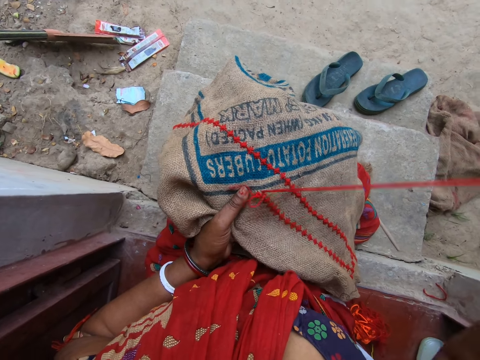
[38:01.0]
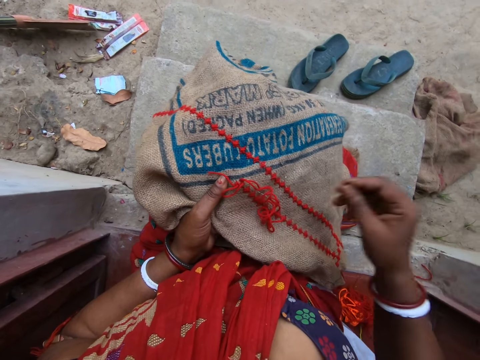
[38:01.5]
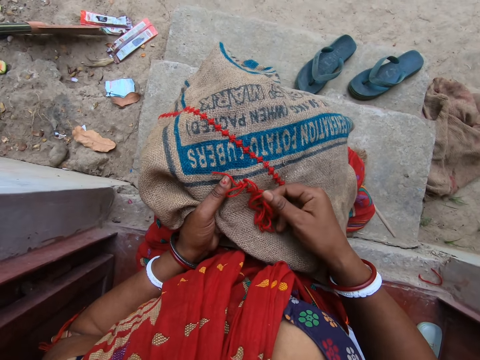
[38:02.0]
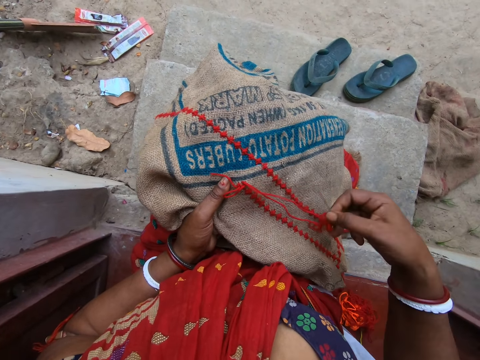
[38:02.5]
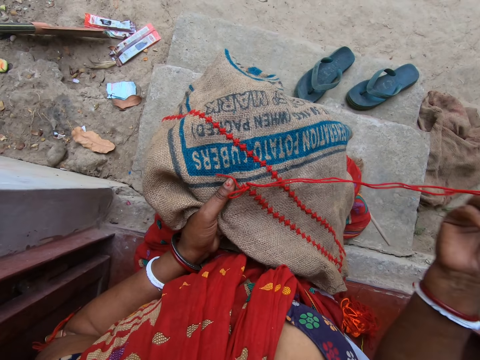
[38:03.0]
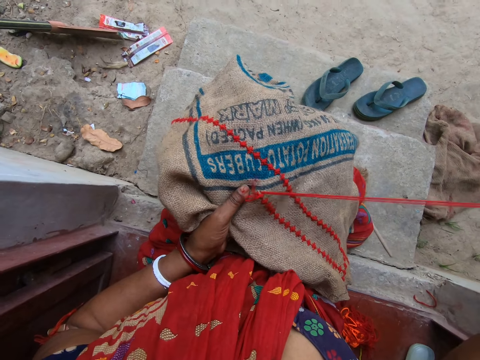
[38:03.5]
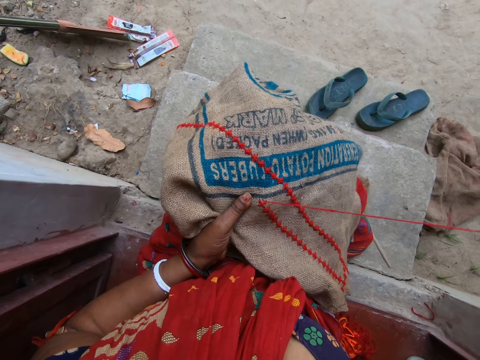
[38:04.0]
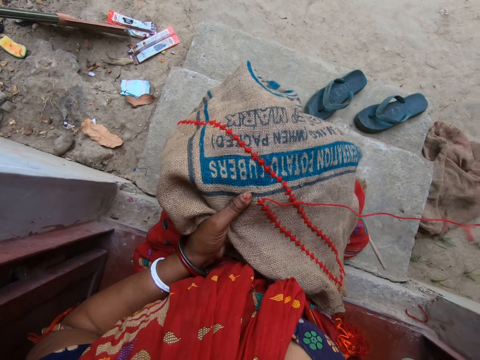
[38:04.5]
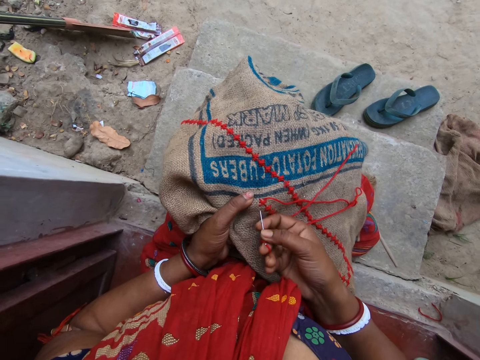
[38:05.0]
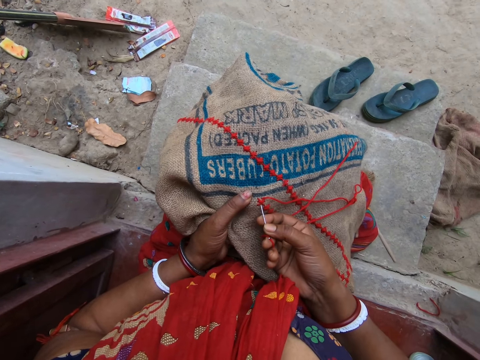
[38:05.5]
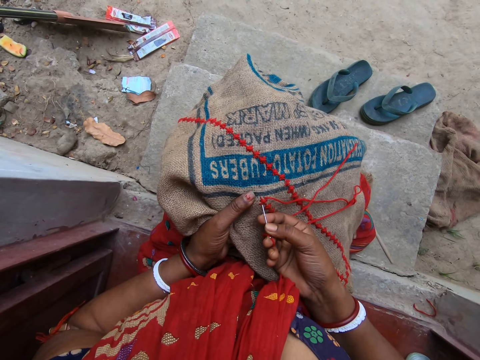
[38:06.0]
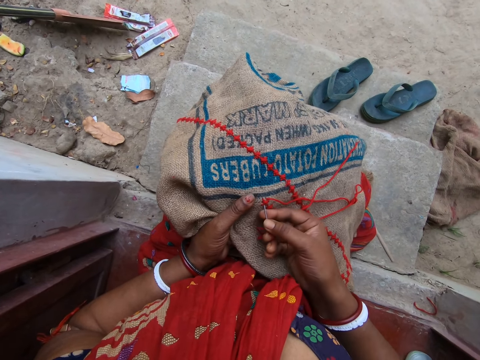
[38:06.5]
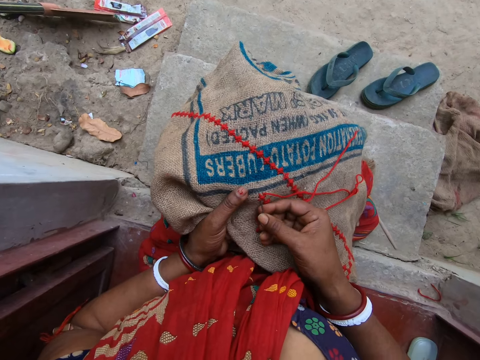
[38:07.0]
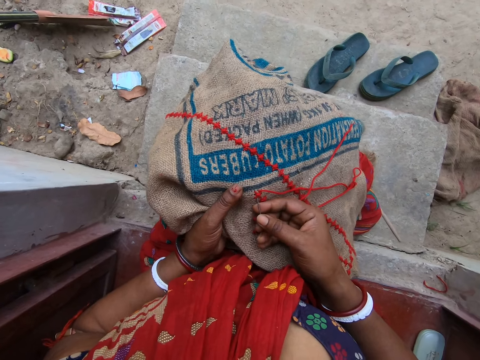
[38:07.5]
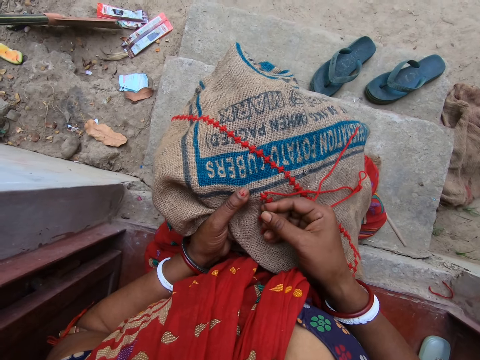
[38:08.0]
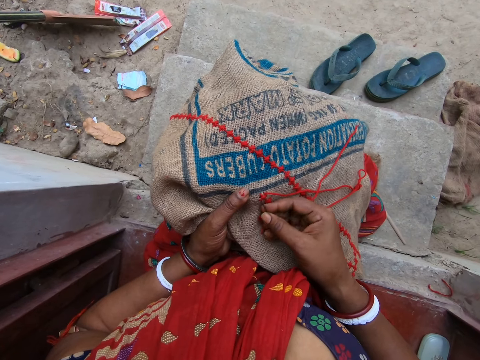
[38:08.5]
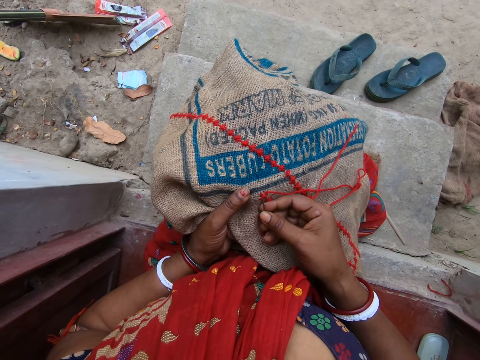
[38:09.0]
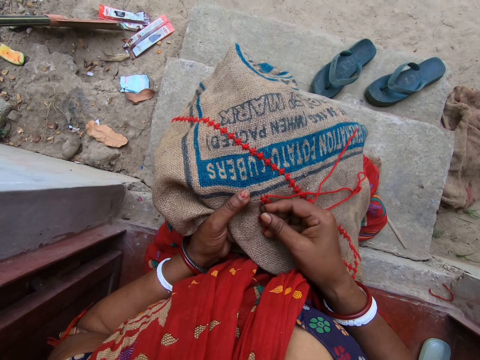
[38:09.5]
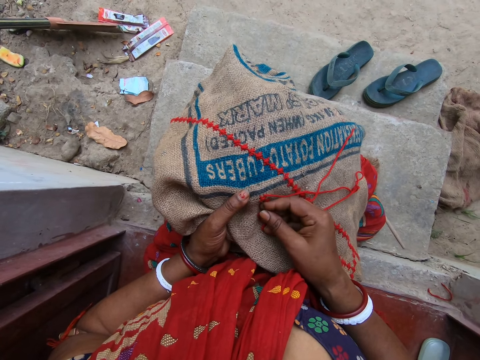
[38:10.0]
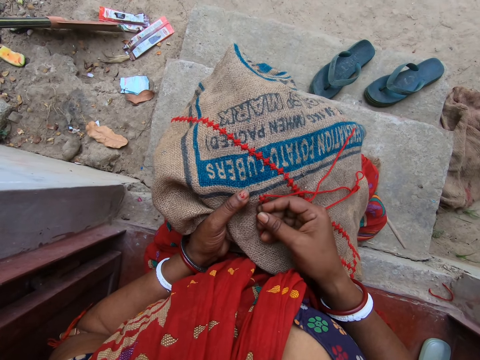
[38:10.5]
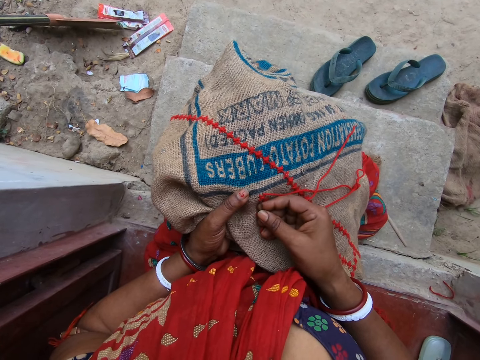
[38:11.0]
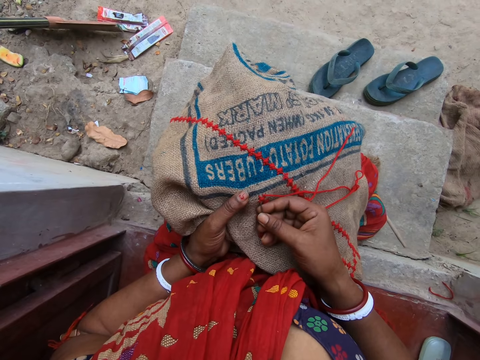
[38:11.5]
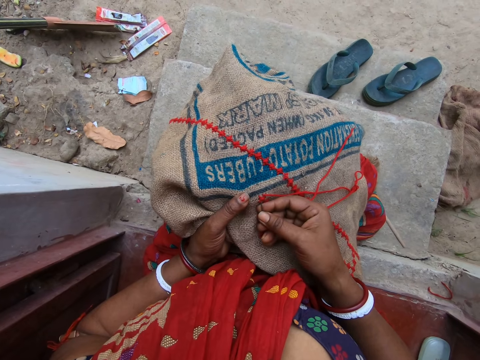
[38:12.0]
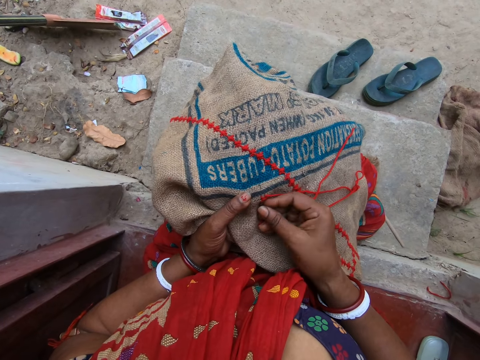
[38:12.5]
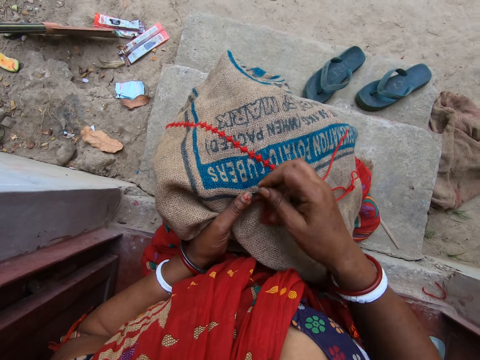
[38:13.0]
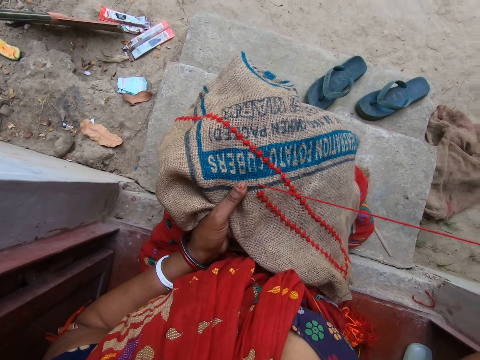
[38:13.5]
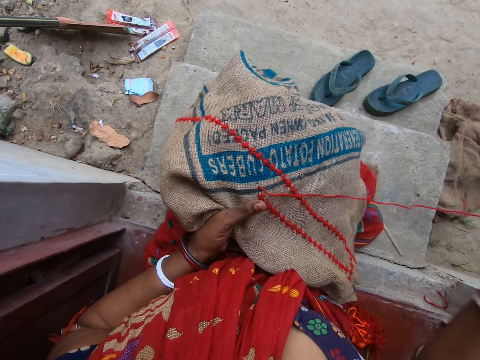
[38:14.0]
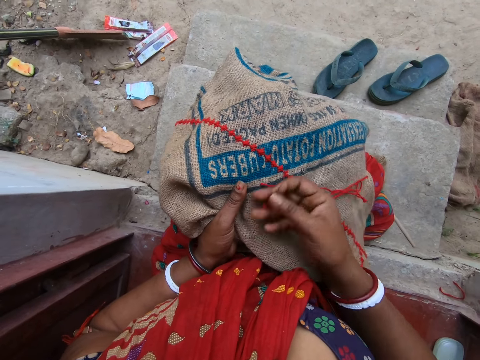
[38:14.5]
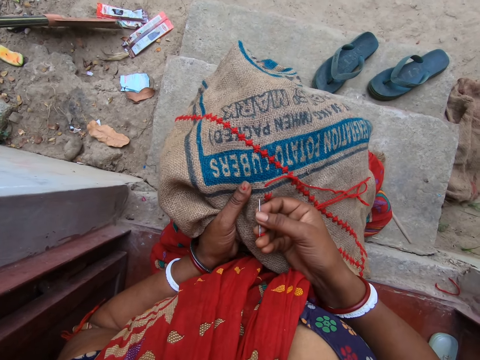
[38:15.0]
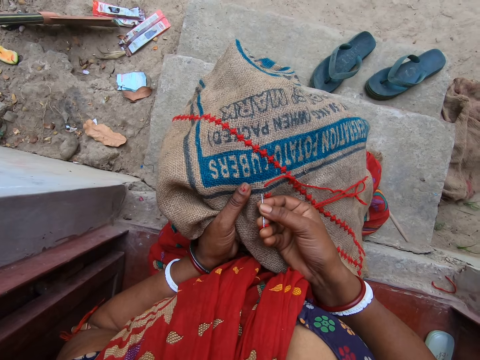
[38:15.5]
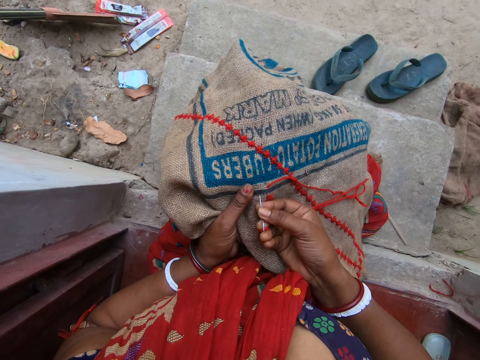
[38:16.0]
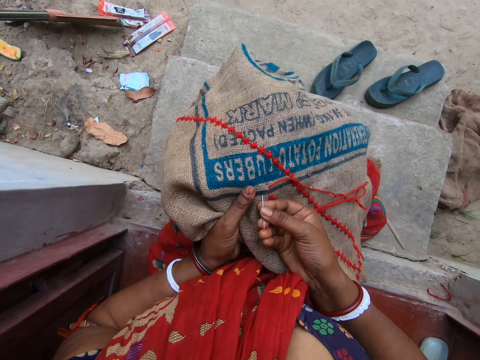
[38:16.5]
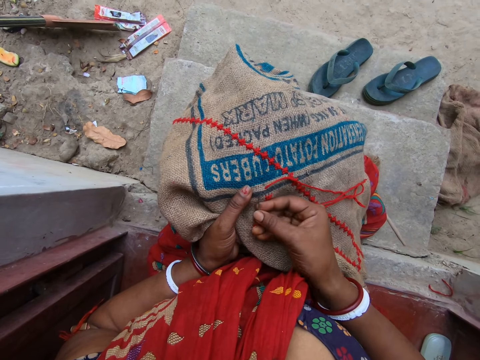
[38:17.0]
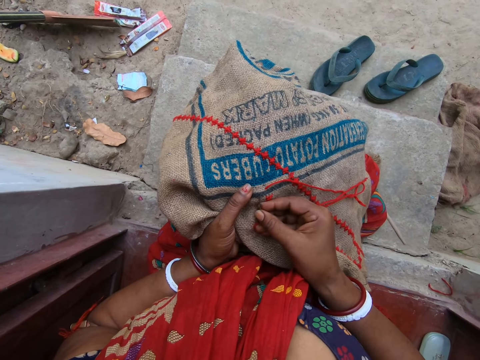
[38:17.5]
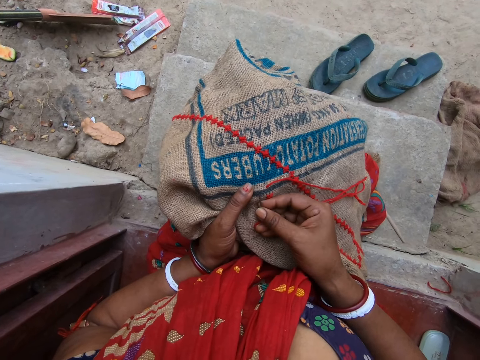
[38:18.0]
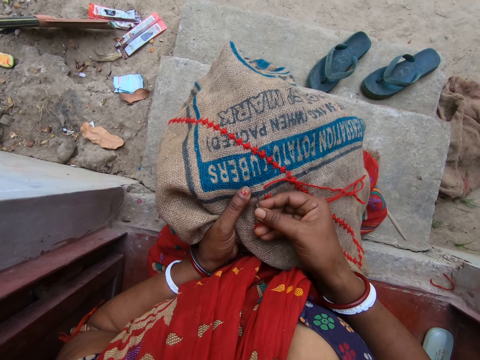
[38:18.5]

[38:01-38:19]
The camera wearer pulls the needle from the jute sack on her lap with her right hand. She picks the needle from the jute sack on her lap with her right hand. She inserts the needle in her right hand in the jute sack on her lap. She pulls the needle from the jute sack on her lap with her right hand. She knits a sack. She moves the wool thread on the jute sack on her lap with her right hand. She inserts the needle in her right hand in the jute sack on her lap.

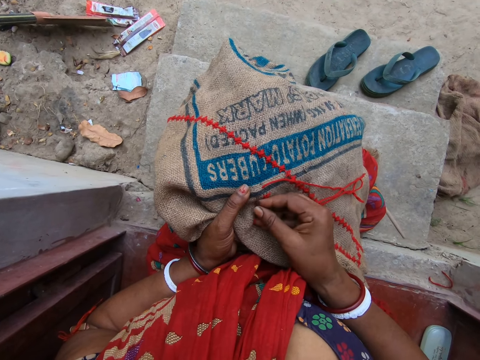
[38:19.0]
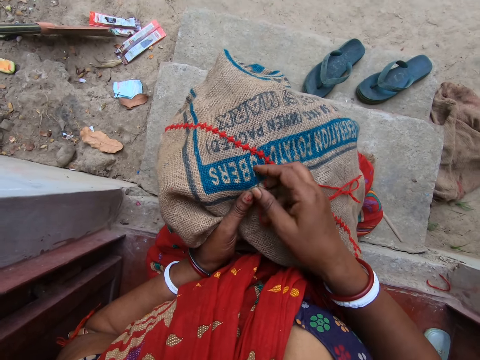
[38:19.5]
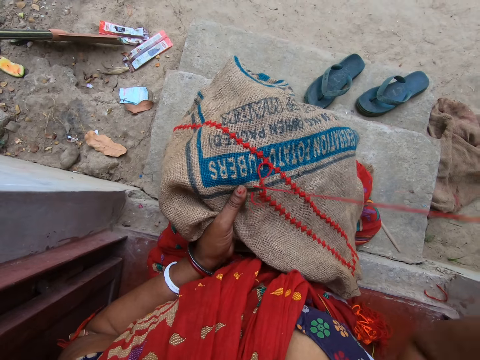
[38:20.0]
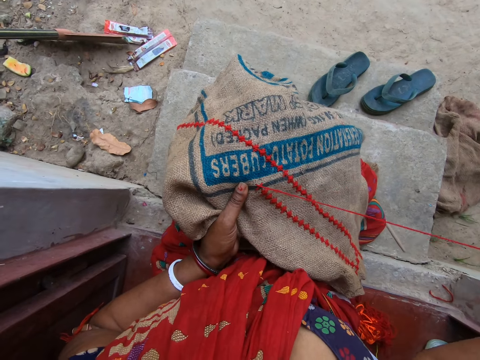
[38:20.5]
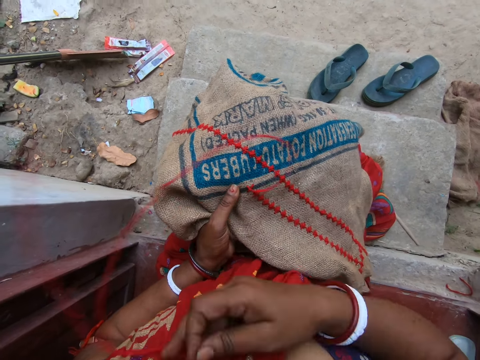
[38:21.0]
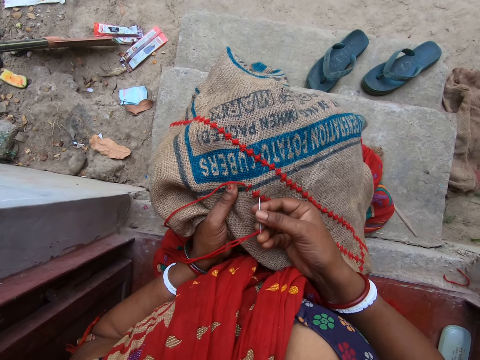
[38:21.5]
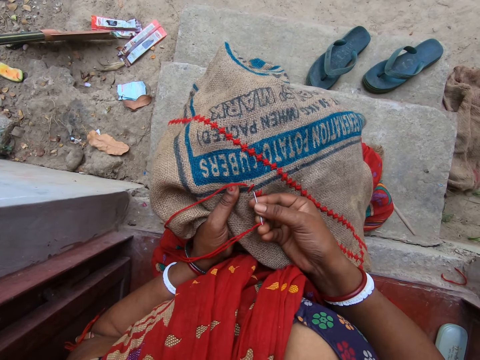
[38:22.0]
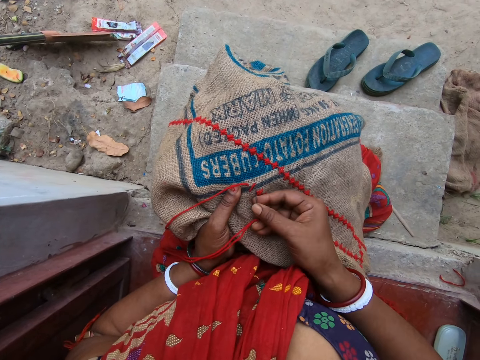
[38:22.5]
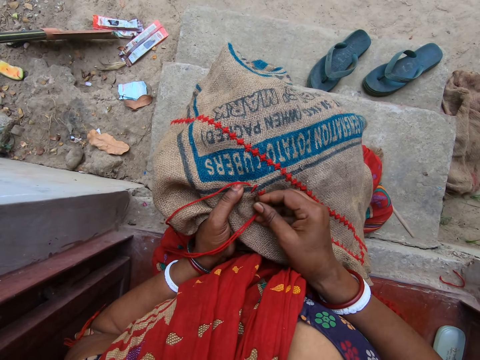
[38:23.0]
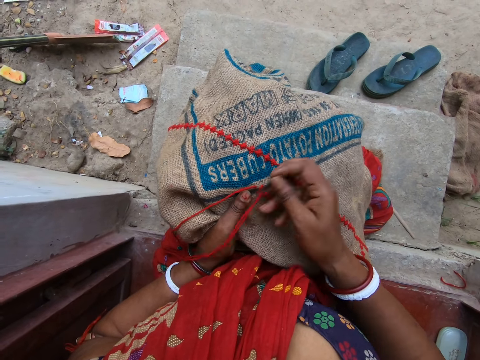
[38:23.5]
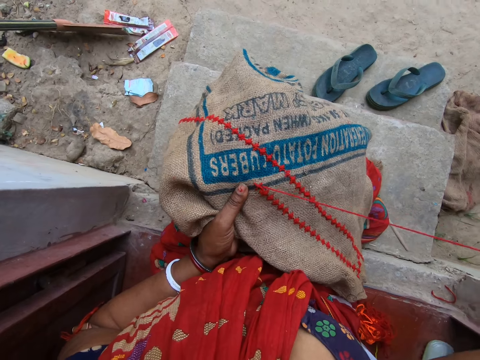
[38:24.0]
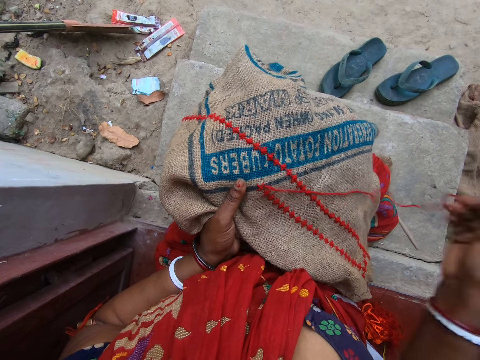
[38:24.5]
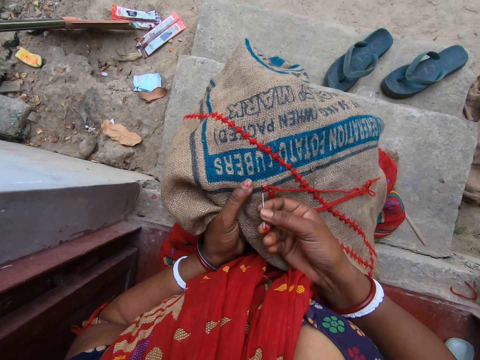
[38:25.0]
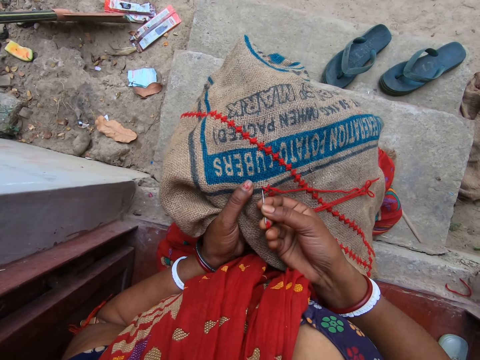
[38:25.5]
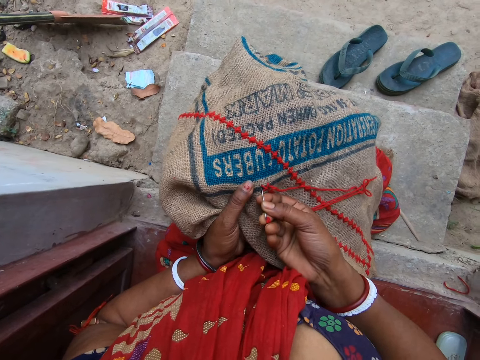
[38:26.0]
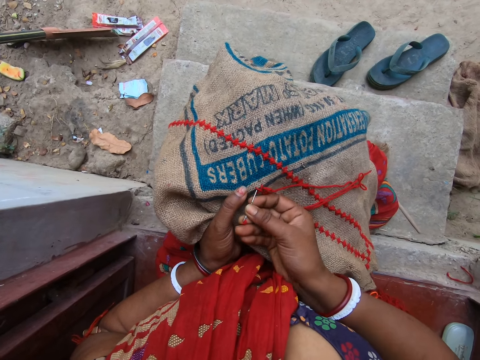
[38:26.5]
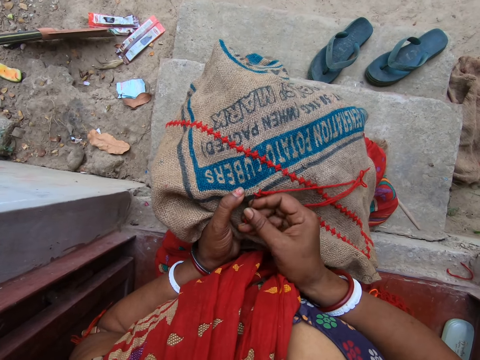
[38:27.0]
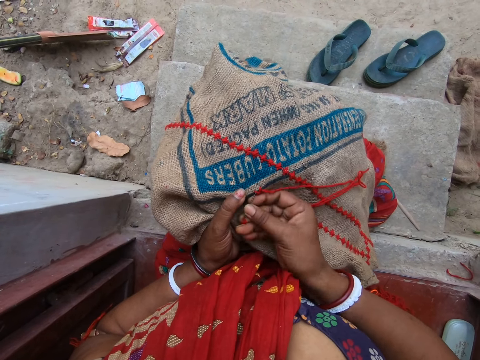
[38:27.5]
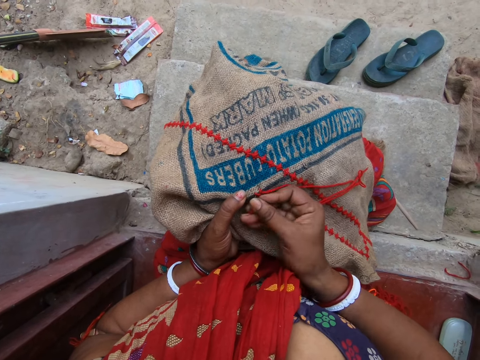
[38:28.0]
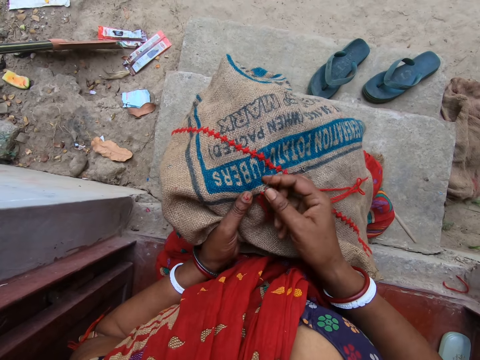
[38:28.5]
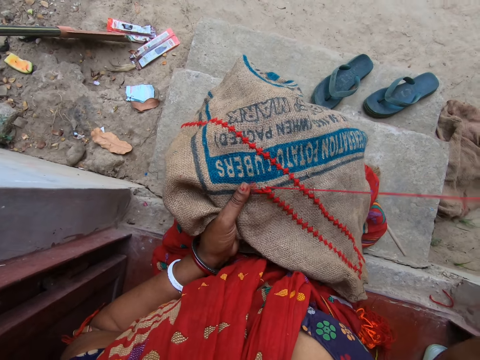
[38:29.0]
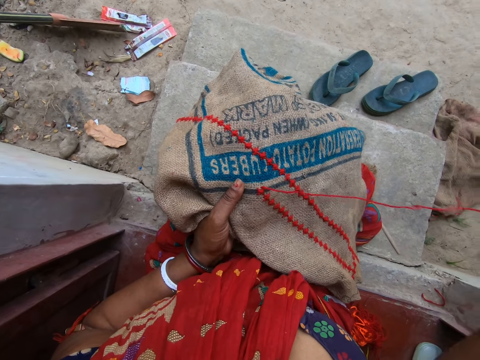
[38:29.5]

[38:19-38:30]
The camera wearer pulls the needle from the jute sack on her lap with her right hand. She swings the thread in her right hand. She inserts the needle in her right hand in the jute sack on her lap. She pulls the needle from the jute sack on her lap with her right hand. She inserts the needle in her right hand in the jute sack on her lap. She converses with the man. She pulls the needle from the jute sack on her lap with her right hand. She talks to the man.
